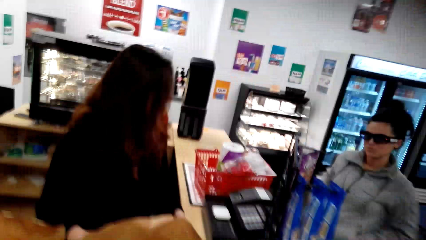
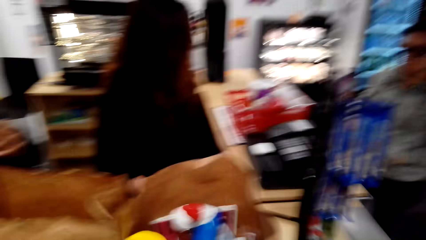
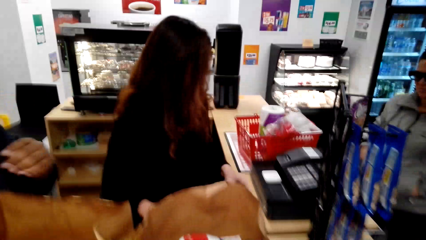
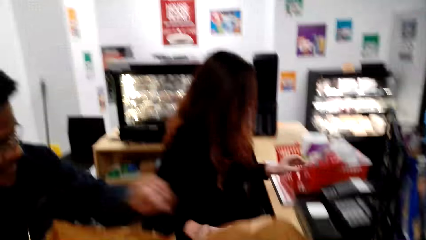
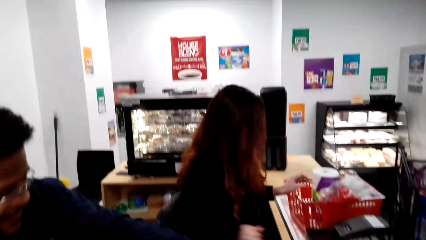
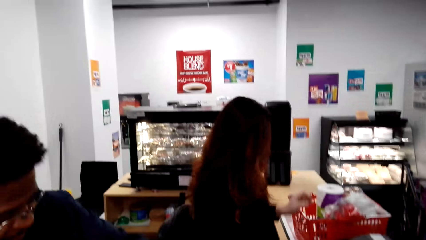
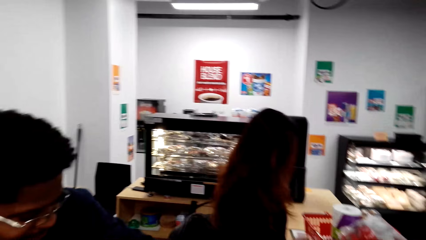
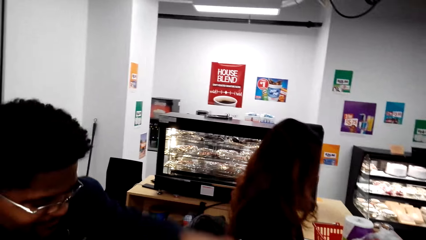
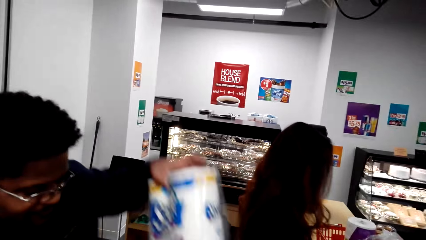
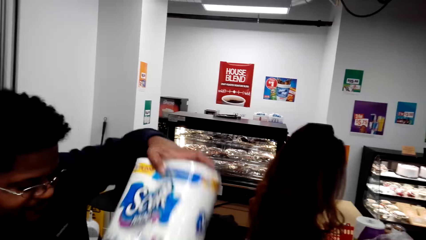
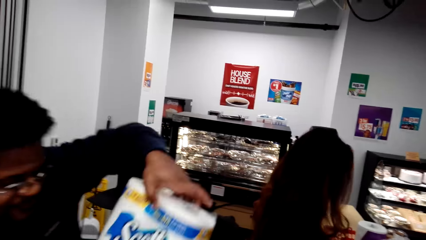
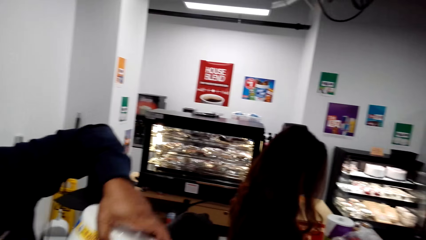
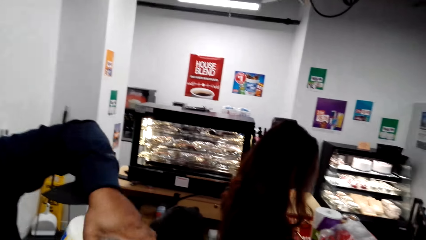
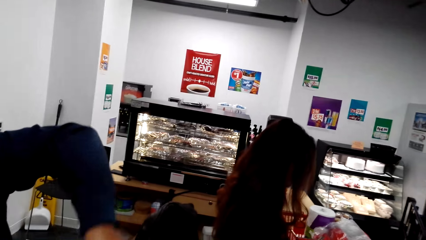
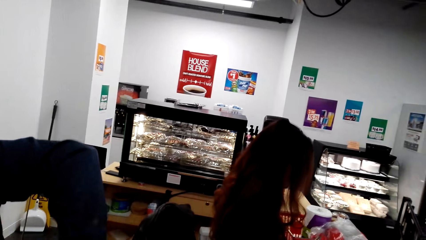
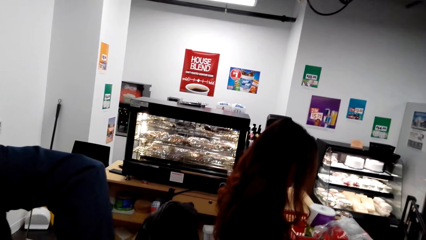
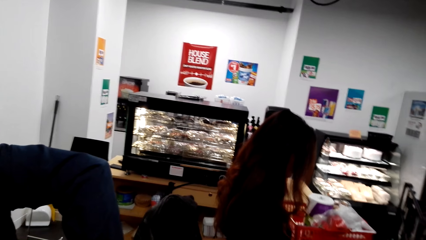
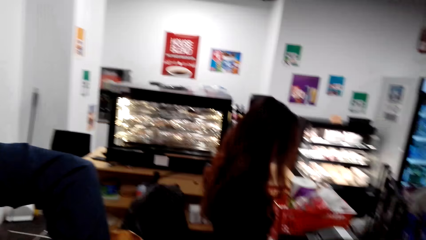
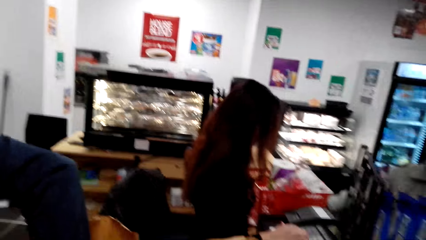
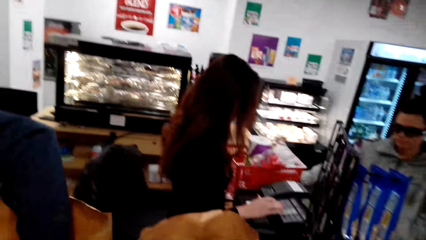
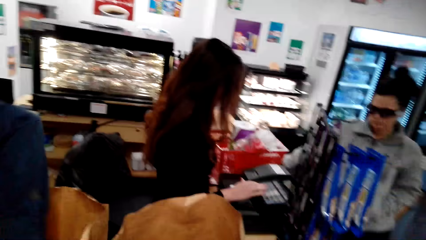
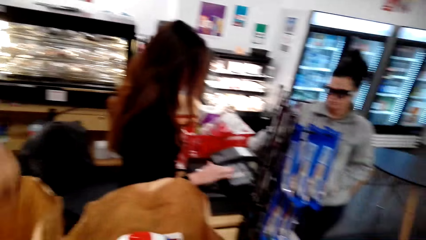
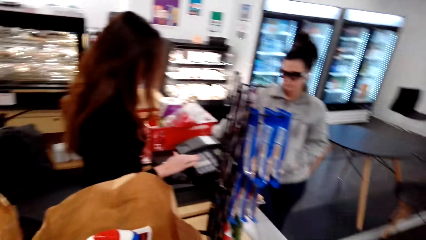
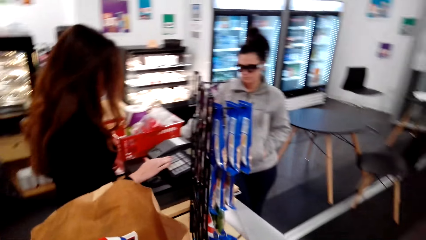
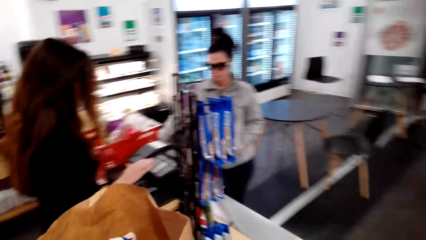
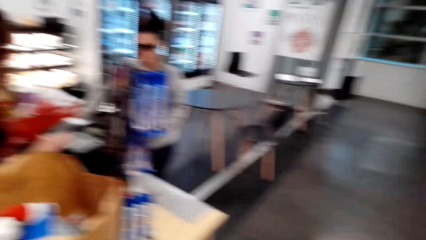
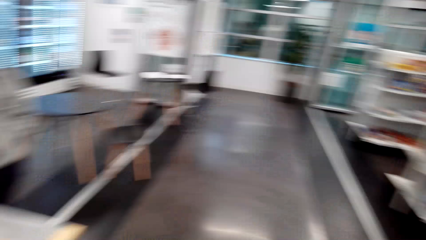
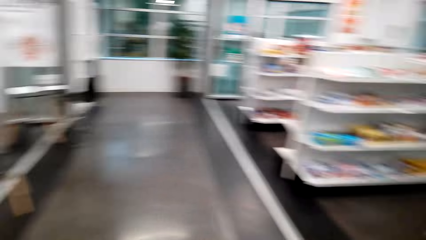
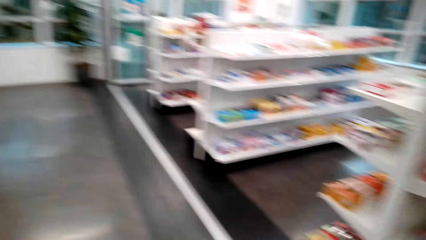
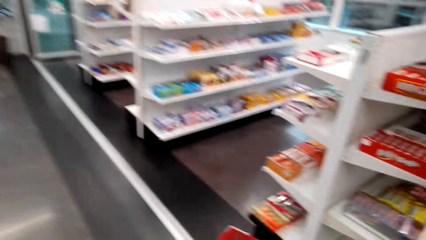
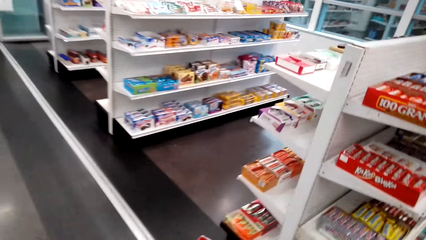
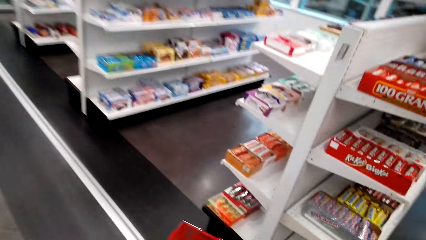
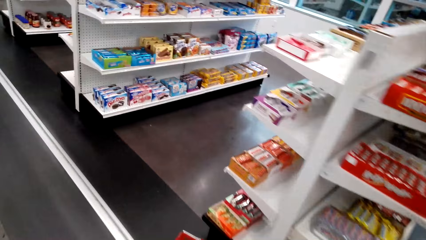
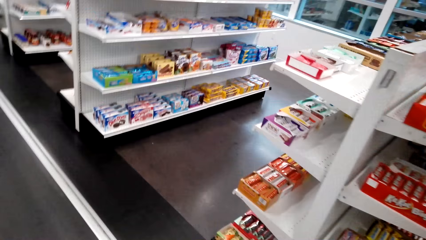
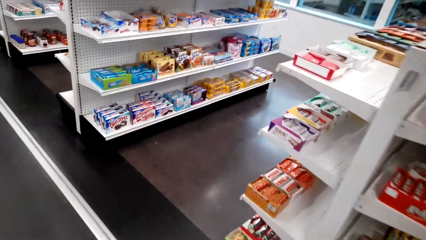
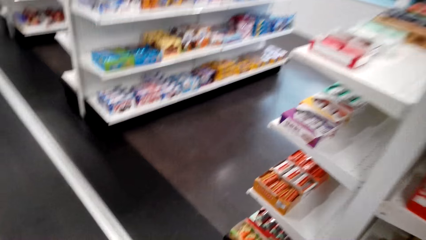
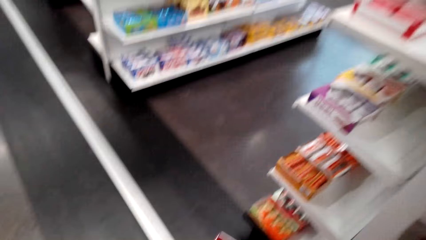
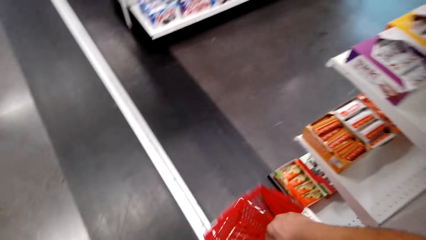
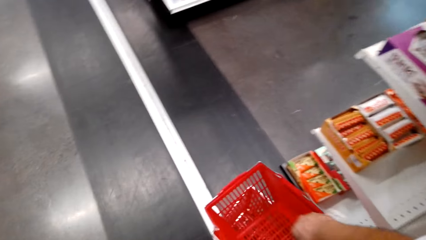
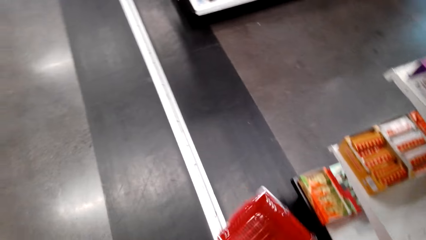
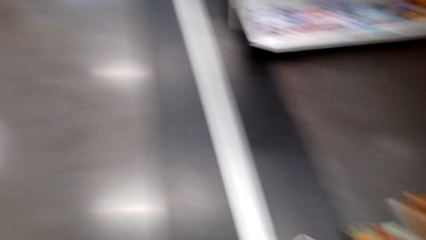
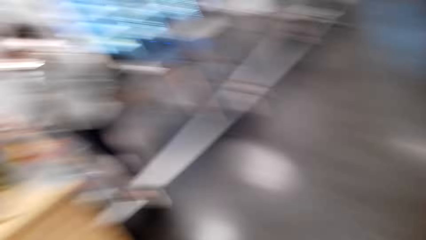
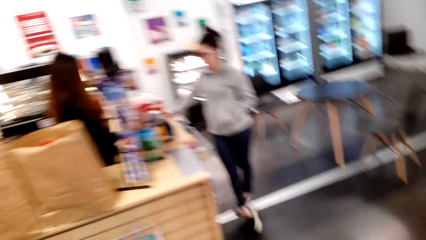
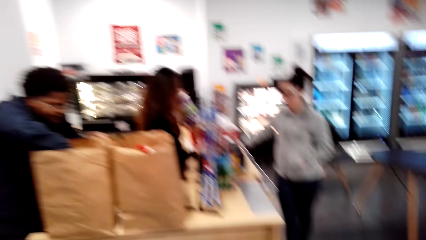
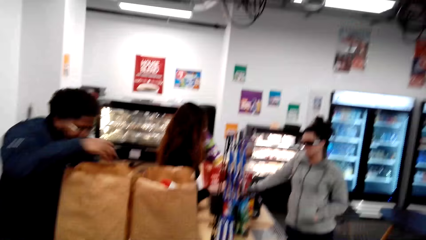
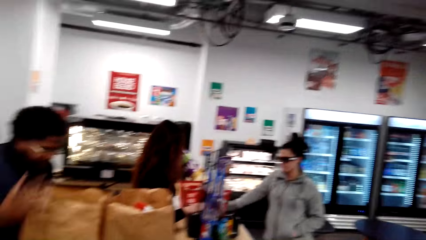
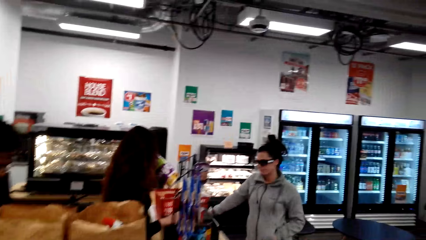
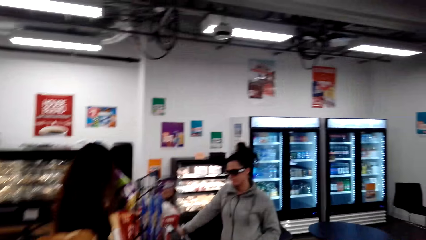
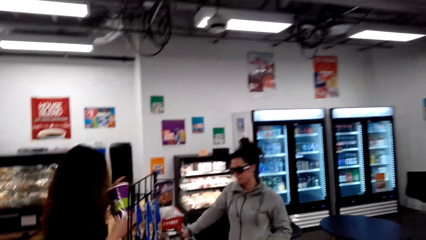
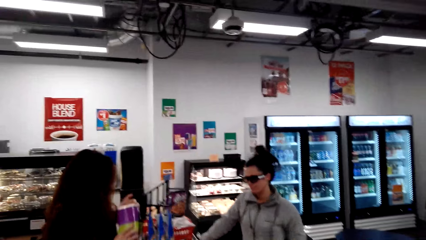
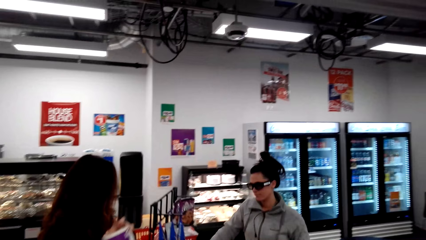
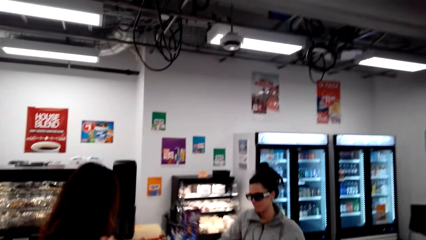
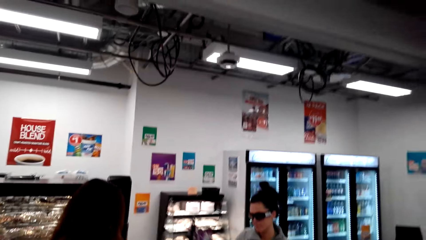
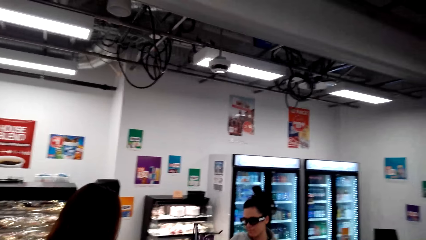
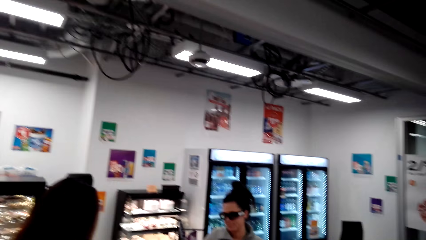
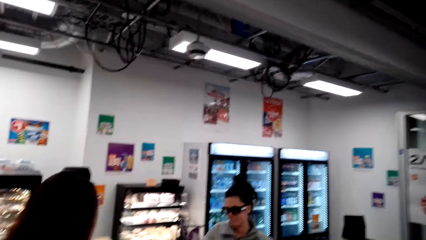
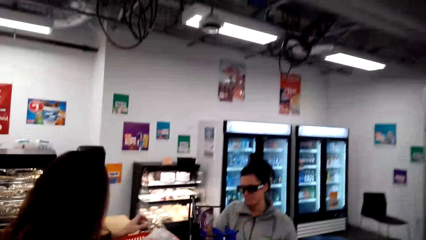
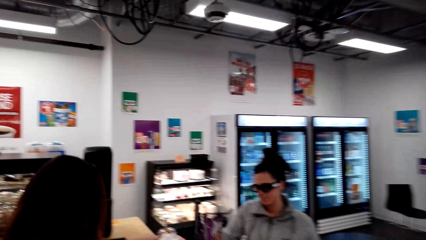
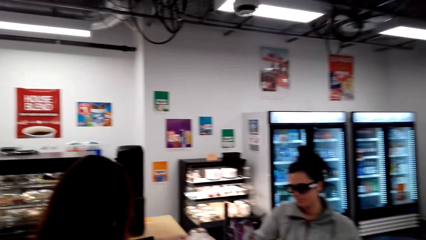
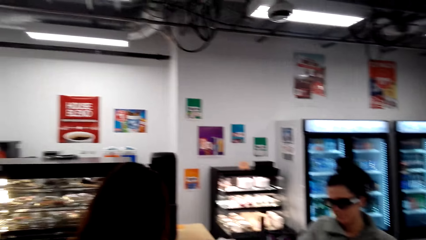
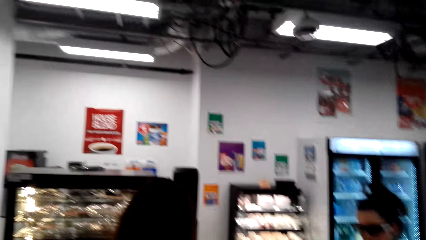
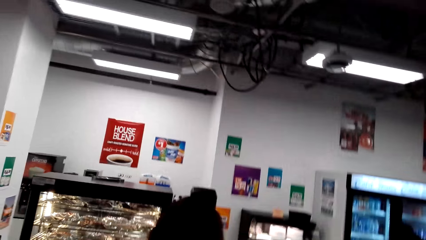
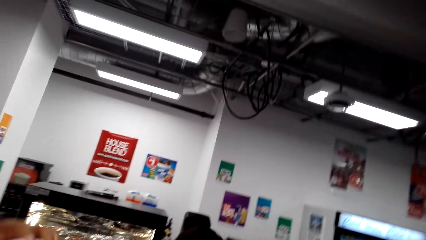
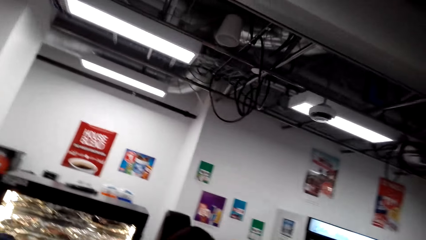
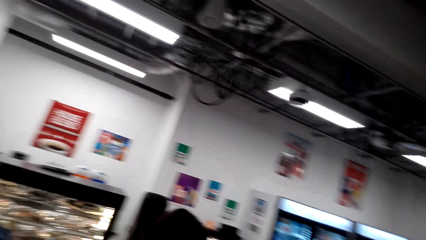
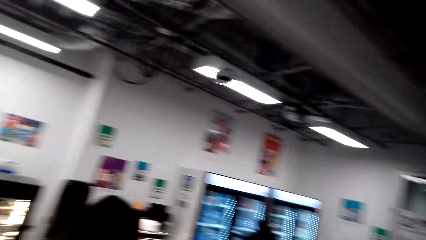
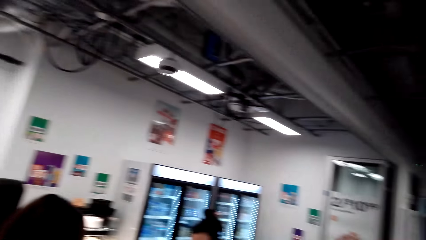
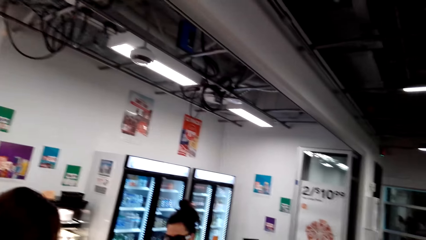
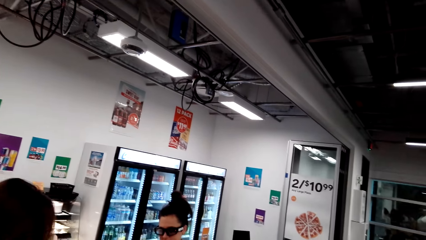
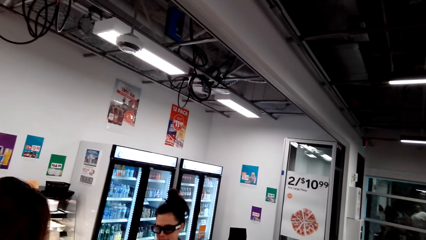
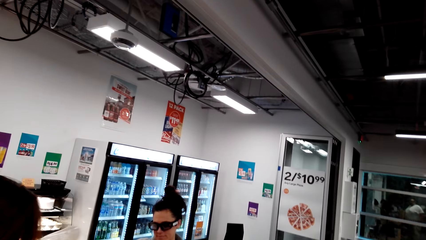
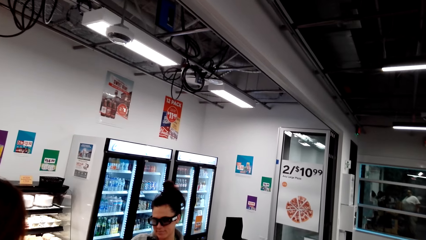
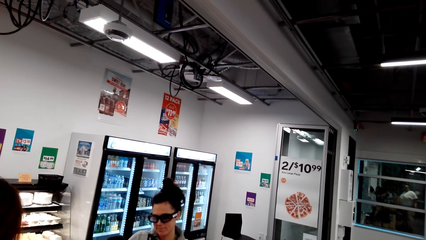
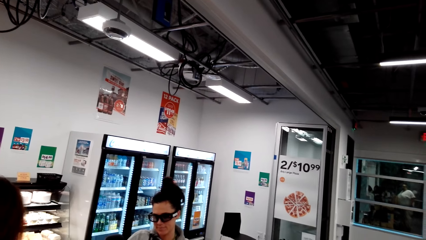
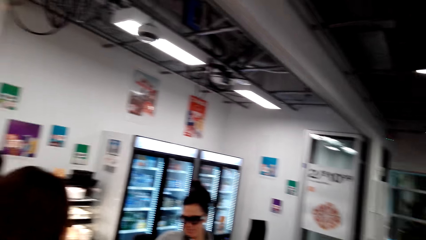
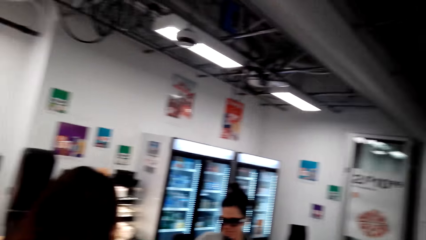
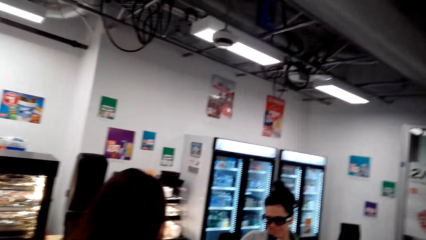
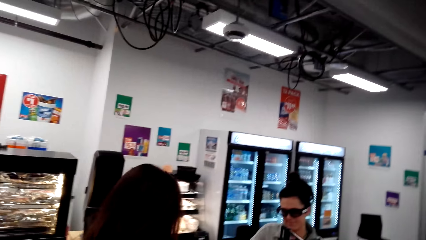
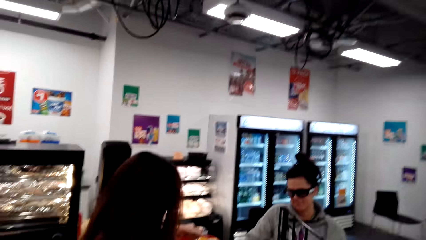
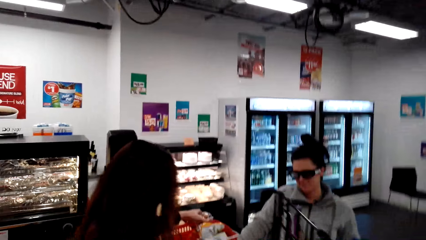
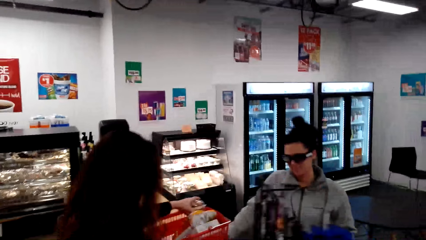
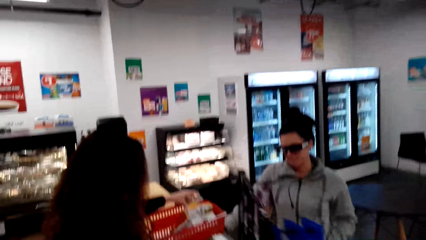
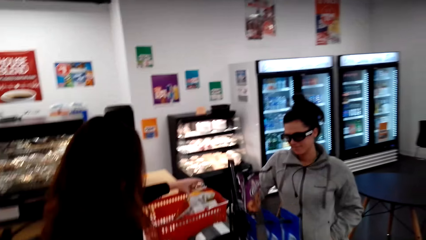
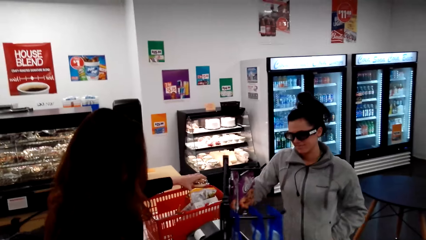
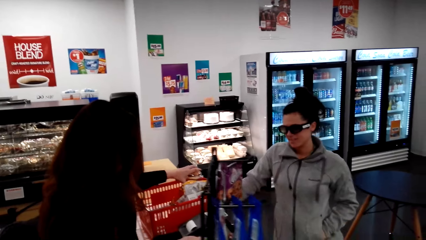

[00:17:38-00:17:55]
The camera wearer walks around and looks around. A person packs an item in the pack bag. The camera wearer moves and puts the tray on the floor. They look around, talk with a cashier, and look around.
